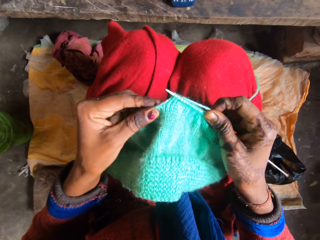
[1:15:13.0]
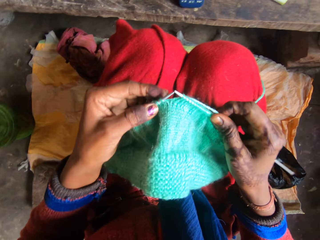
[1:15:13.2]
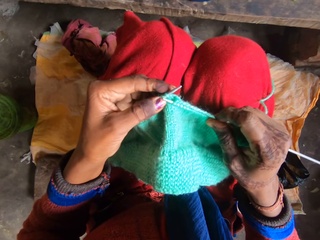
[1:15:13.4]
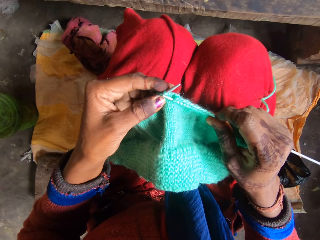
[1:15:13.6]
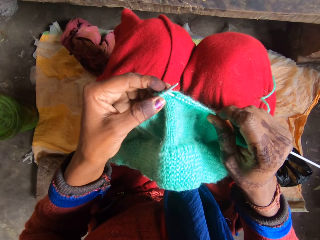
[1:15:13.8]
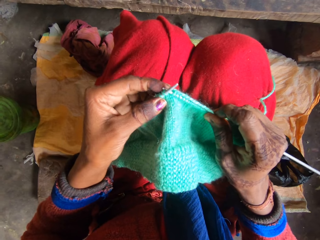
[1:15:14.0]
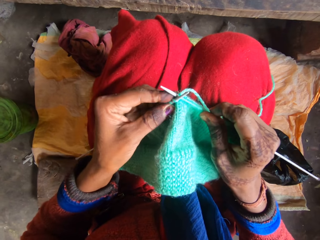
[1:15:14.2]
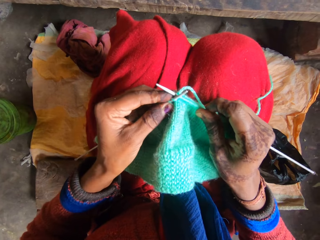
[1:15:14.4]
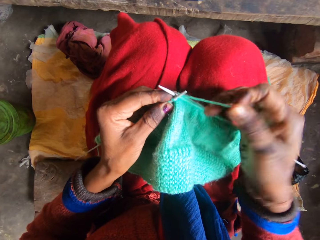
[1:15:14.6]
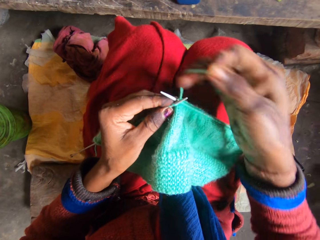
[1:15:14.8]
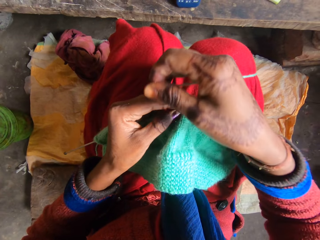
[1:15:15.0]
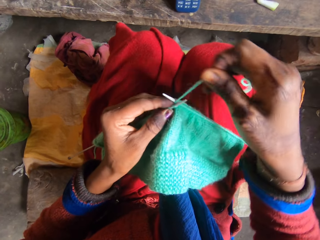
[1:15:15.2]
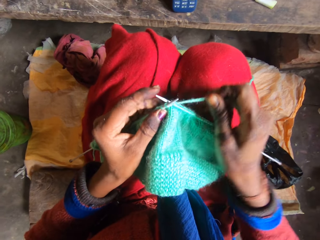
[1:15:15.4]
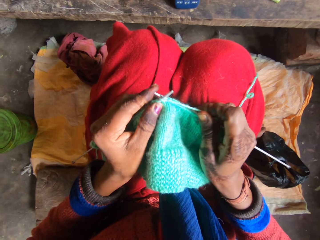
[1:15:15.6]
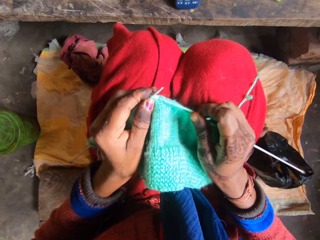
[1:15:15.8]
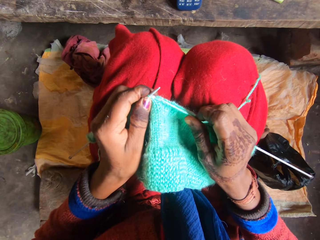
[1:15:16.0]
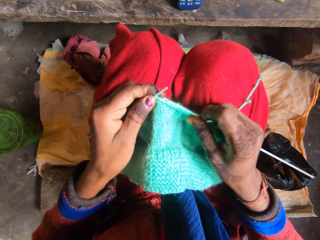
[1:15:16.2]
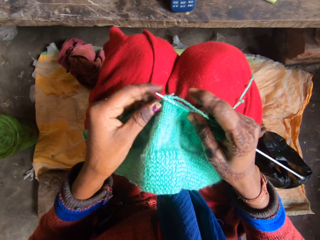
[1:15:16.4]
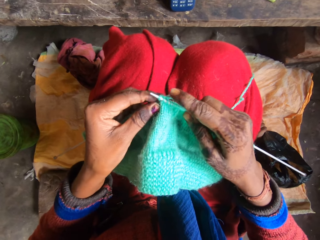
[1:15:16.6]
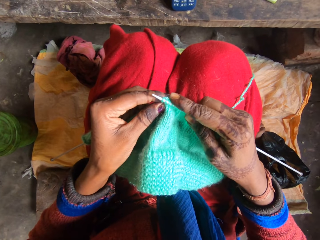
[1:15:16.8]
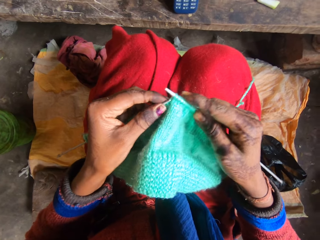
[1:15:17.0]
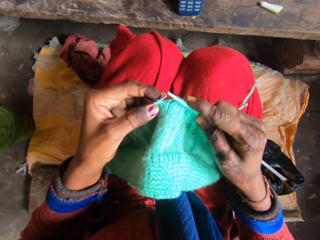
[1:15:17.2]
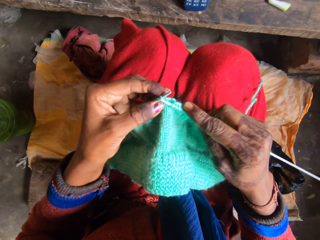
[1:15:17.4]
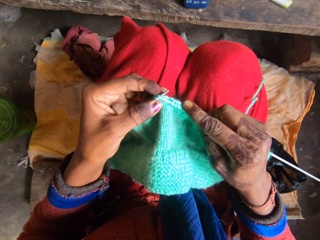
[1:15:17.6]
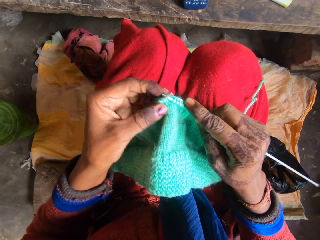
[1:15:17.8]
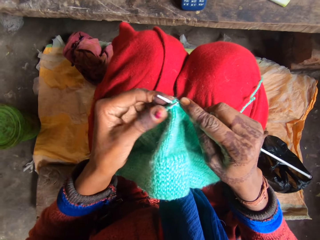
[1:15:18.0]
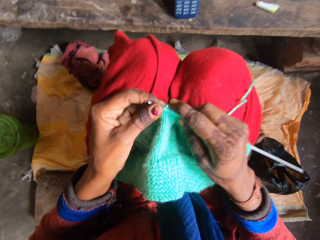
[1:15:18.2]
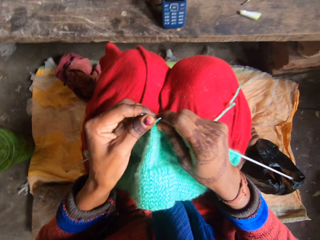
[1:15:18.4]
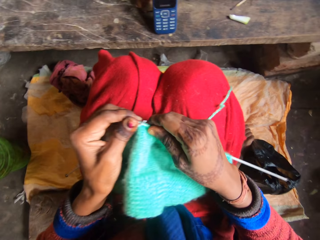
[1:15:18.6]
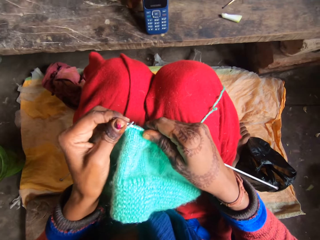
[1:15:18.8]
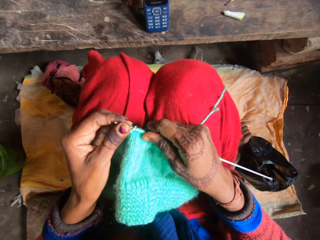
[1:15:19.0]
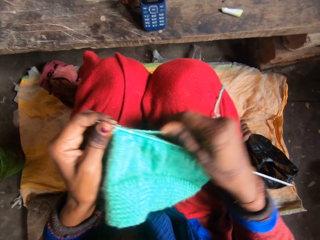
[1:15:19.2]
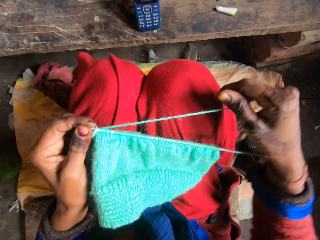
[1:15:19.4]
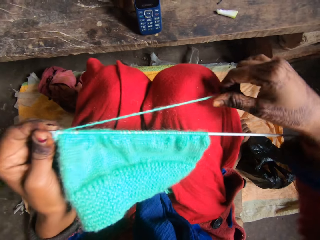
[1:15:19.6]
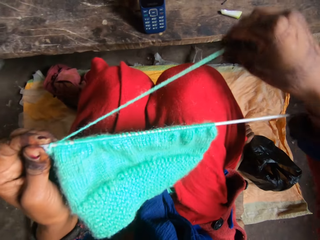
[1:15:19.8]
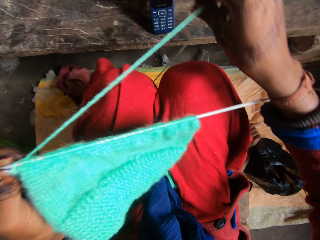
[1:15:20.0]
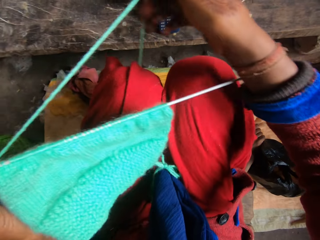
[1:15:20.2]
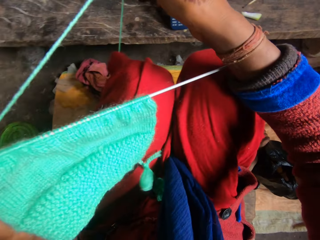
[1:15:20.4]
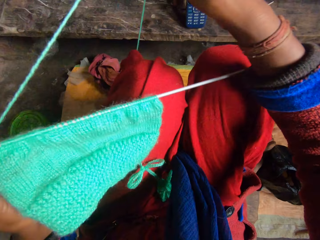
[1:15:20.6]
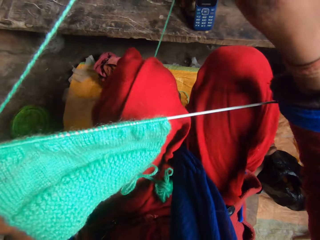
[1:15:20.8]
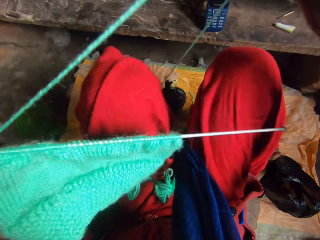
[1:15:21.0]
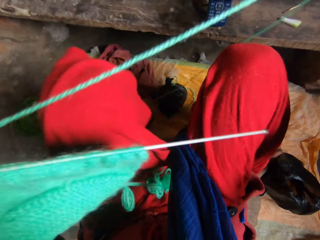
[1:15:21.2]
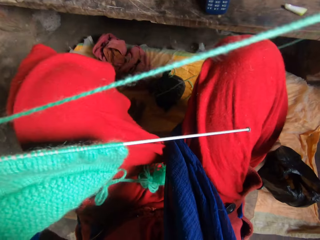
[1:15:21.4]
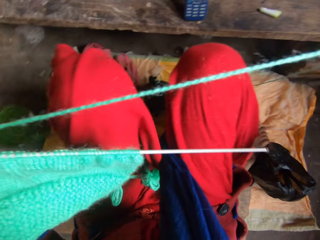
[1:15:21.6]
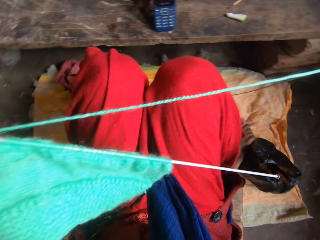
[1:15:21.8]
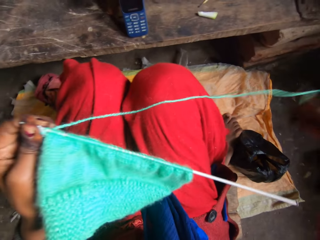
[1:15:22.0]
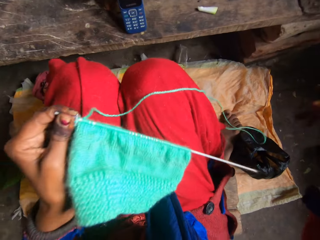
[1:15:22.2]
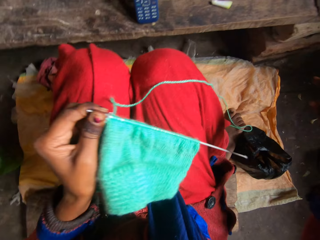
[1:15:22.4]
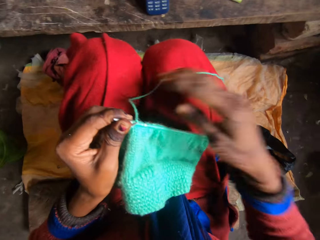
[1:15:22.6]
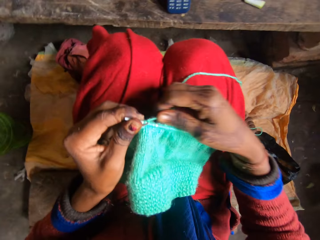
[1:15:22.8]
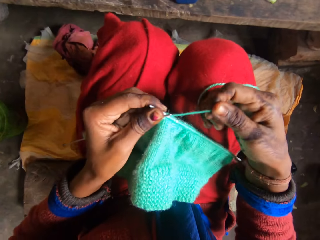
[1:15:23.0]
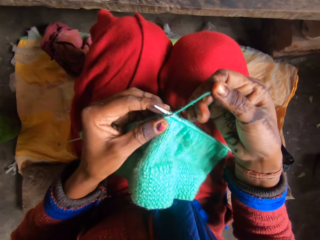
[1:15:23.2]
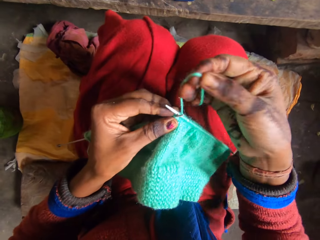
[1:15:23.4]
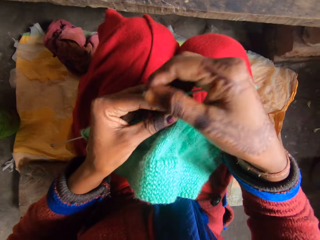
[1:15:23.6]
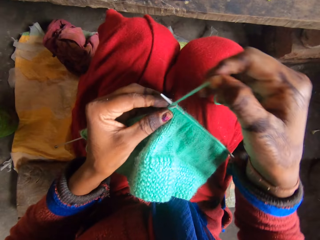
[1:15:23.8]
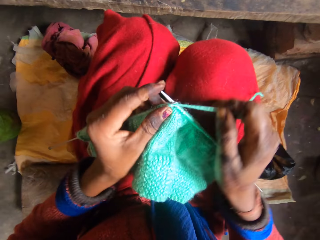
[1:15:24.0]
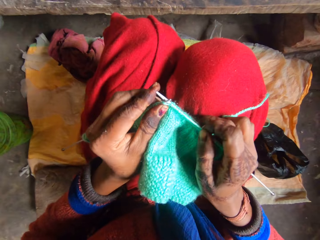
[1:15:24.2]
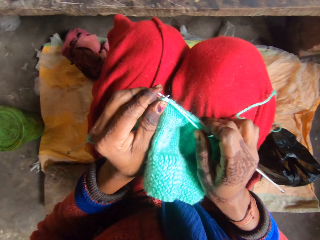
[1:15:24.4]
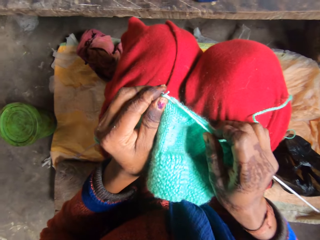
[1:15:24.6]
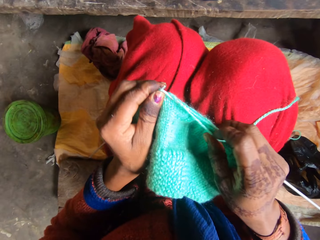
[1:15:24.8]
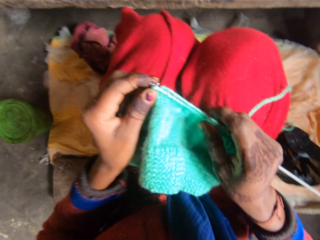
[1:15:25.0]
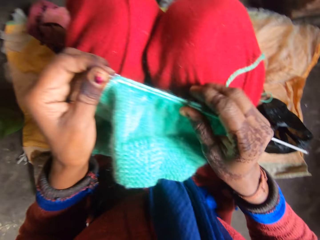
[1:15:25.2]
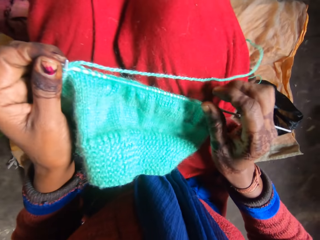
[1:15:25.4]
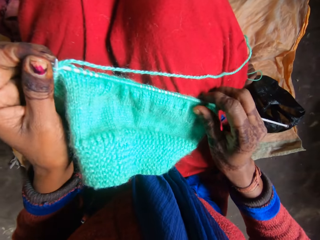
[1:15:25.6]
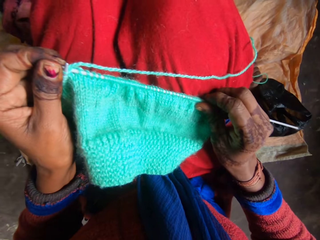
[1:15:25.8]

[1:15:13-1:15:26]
The camera wearer pulls out more thread in the crochet hook. They knit the thread with the knitting needles.

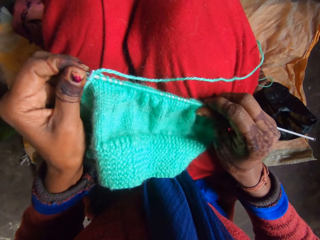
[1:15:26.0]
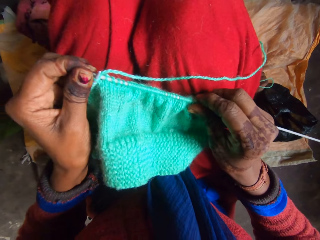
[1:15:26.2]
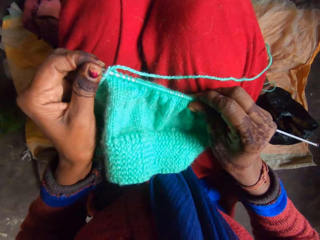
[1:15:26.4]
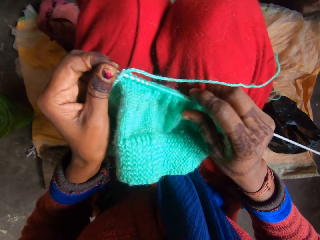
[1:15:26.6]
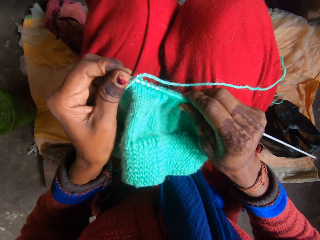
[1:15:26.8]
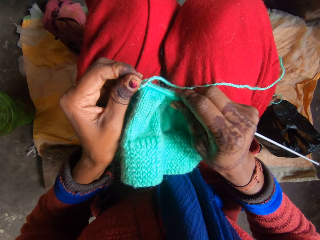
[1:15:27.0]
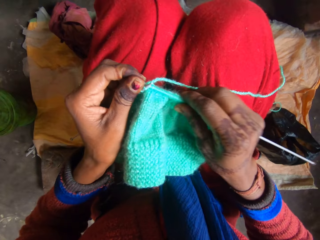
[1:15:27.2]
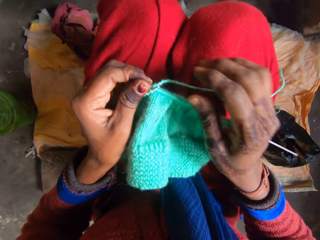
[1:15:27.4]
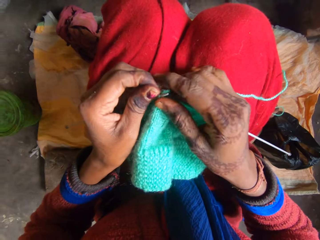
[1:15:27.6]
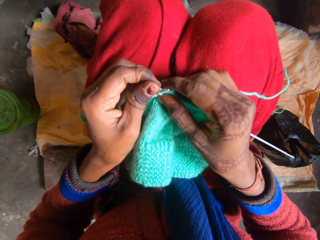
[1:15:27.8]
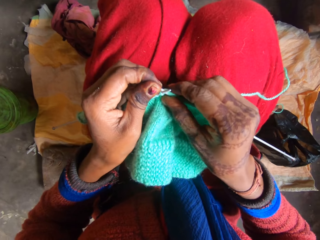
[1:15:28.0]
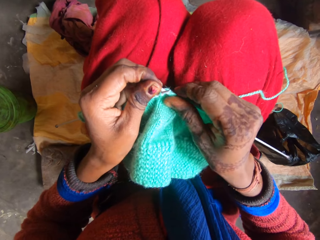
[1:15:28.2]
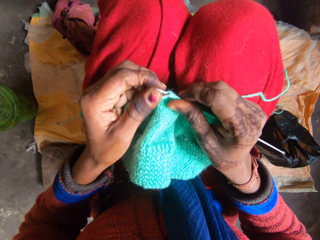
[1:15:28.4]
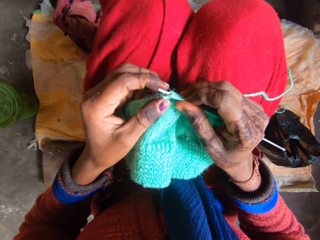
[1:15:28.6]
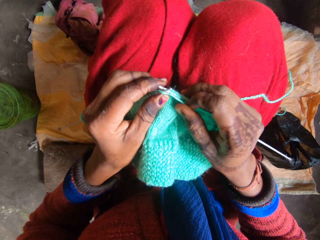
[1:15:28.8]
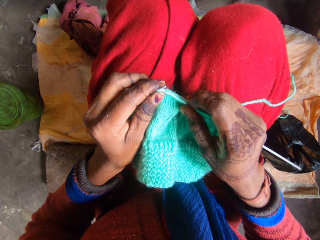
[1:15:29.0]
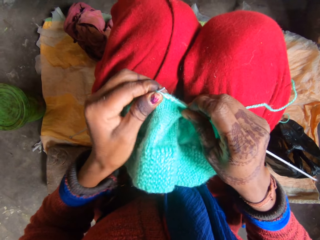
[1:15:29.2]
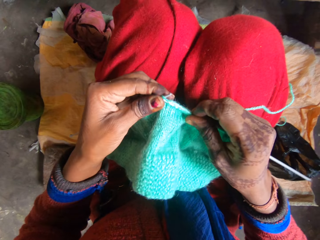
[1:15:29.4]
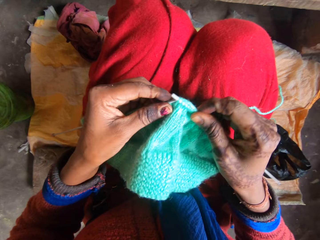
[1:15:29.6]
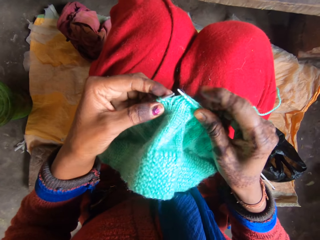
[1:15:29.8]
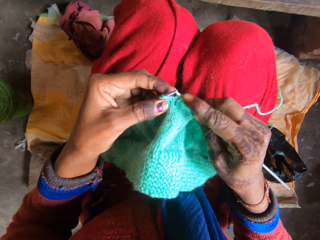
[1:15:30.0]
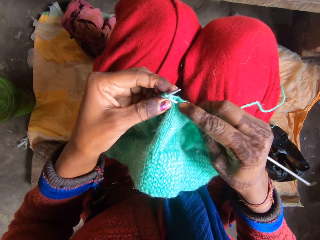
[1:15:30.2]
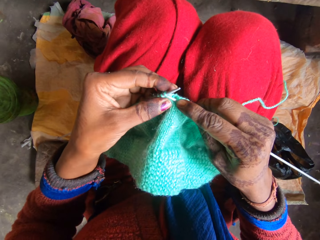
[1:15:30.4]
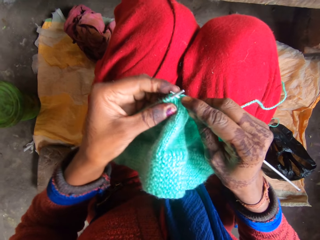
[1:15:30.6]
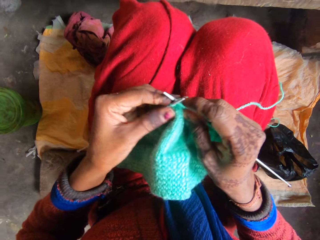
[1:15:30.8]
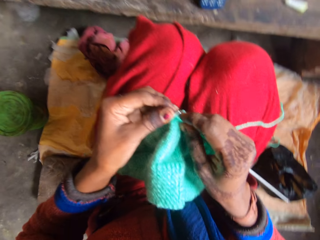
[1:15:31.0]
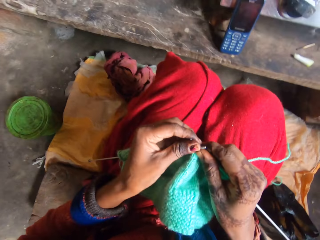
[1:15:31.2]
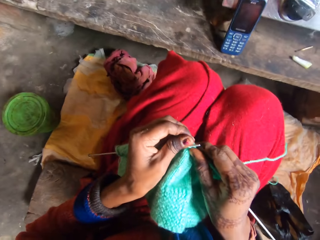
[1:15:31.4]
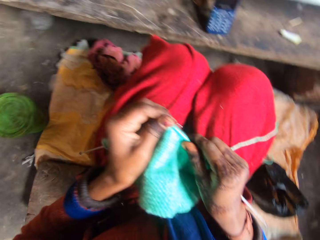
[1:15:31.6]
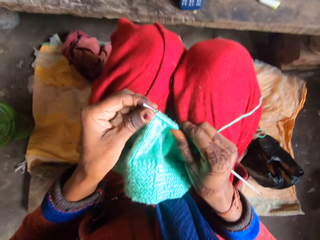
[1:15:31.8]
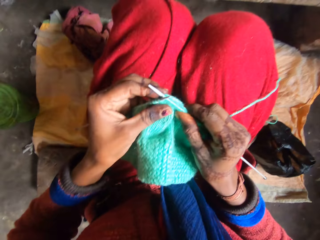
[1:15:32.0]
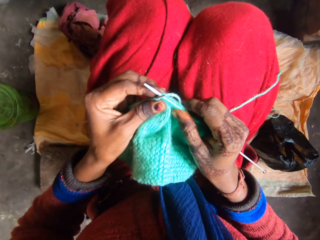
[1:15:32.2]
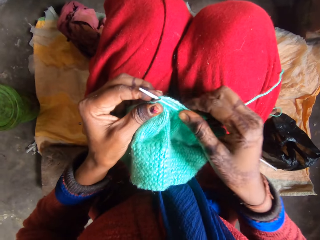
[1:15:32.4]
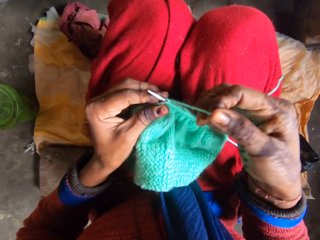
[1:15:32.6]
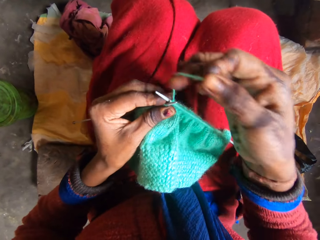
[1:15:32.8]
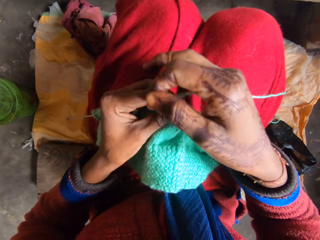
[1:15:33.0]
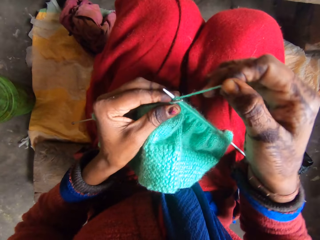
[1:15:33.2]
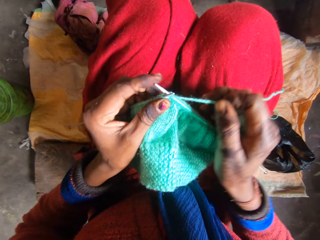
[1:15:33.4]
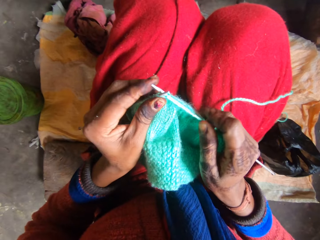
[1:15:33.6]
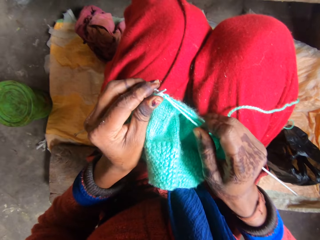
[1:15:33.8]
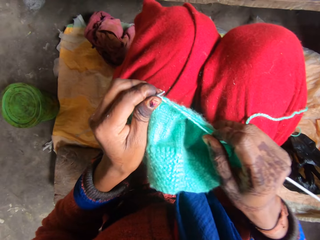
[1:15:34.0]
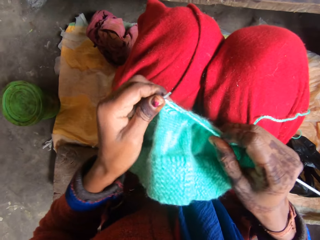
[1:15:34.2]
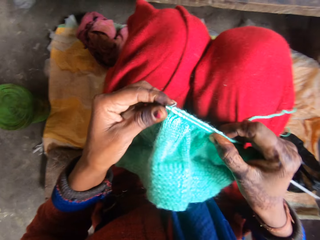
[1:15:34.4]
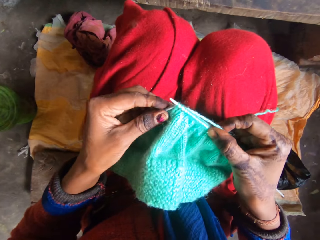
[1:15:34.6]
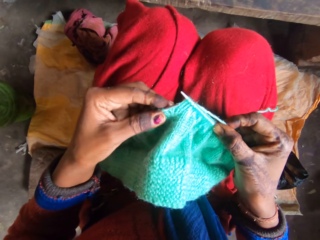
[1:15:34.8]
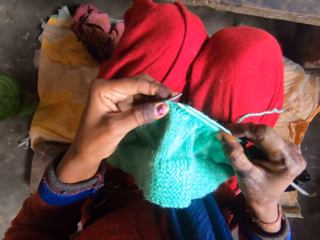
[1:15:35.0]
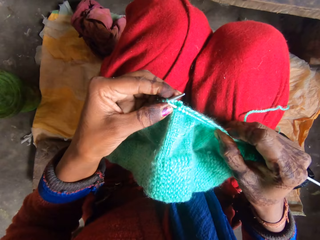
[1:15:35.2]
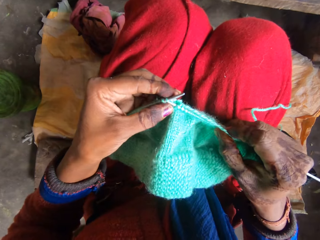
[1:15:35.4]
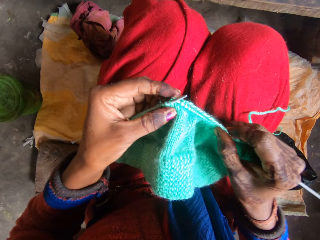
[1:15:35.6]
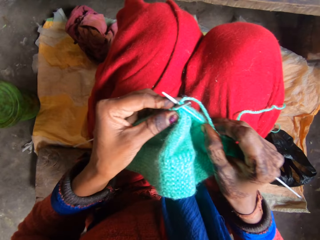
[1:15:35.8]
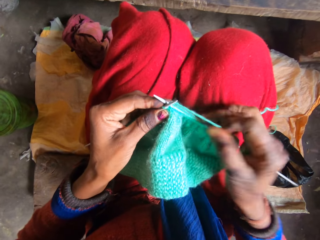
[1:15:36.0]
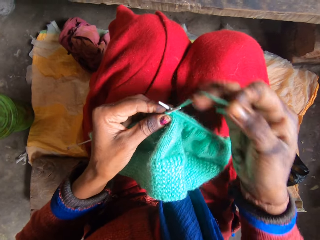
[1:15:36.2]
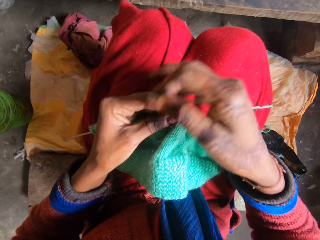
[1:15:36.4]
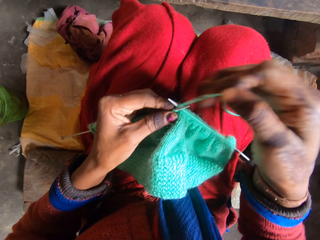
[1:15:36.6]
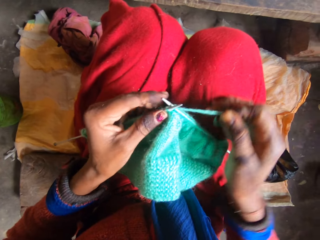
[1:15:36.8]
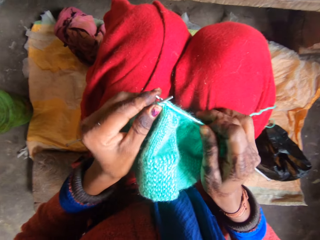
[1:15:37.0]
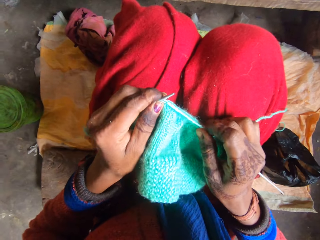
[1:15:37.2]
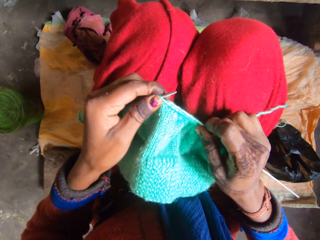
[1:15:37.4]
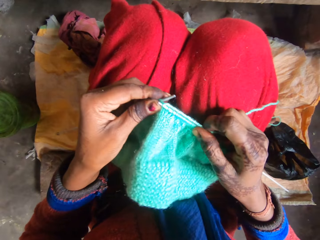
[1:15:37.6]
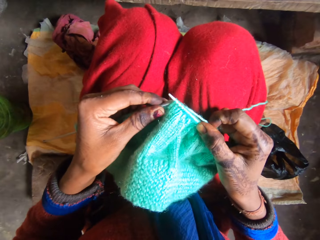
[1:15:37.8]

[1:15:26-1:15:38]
The camera wearer moves the fabric in the crochet hook. They knit the fabric. They move the fabric in the crochet hook. They knit the fabric.
